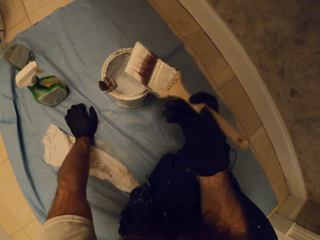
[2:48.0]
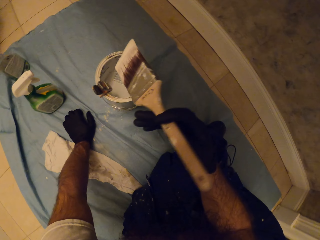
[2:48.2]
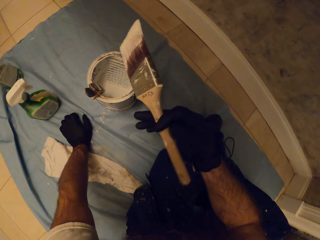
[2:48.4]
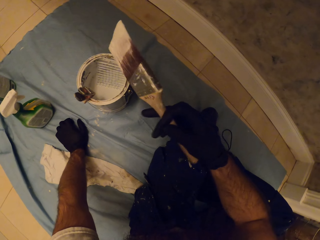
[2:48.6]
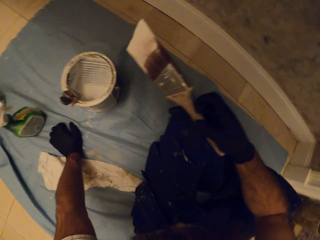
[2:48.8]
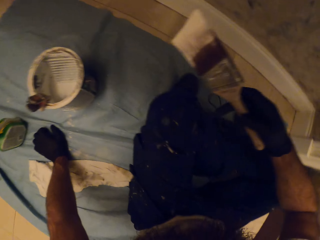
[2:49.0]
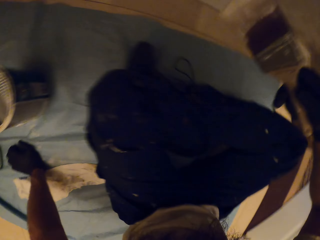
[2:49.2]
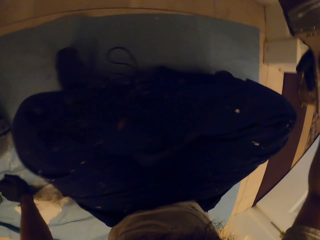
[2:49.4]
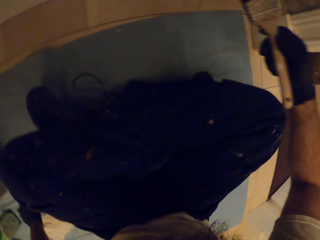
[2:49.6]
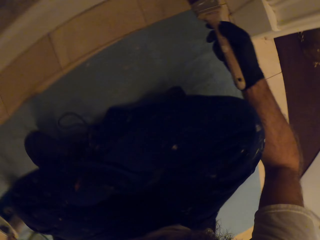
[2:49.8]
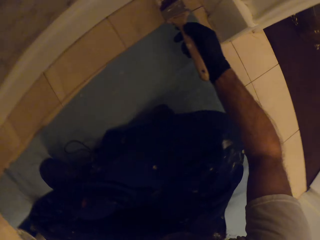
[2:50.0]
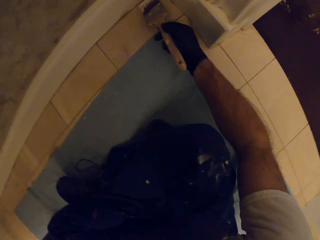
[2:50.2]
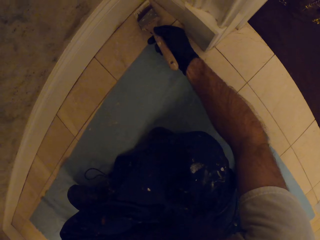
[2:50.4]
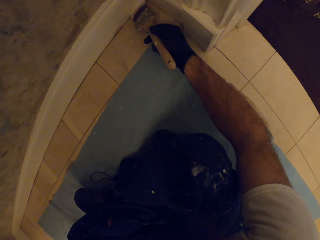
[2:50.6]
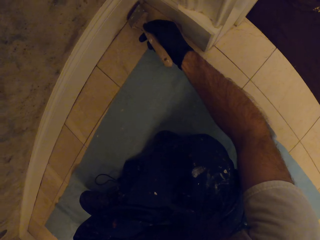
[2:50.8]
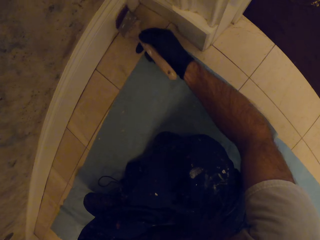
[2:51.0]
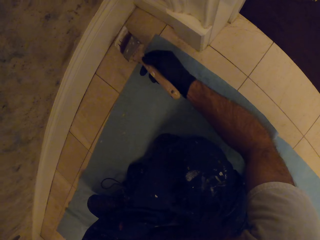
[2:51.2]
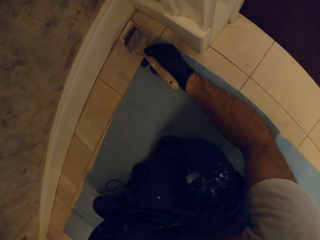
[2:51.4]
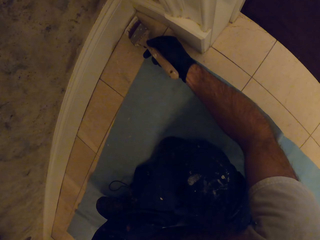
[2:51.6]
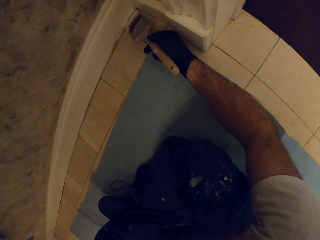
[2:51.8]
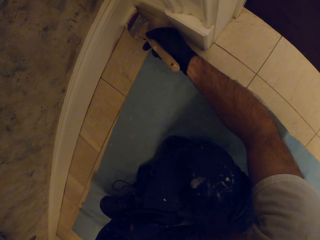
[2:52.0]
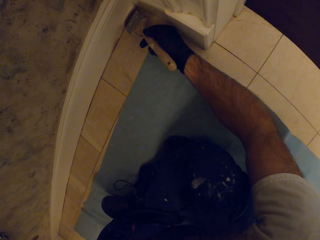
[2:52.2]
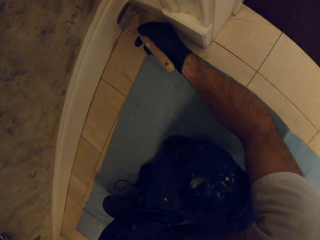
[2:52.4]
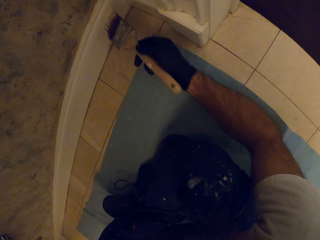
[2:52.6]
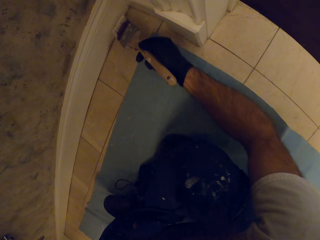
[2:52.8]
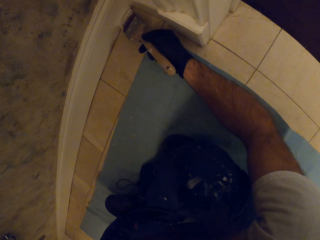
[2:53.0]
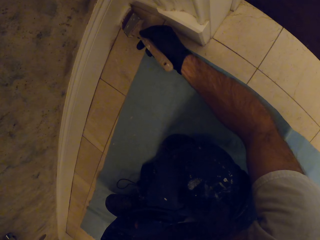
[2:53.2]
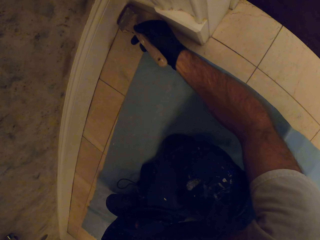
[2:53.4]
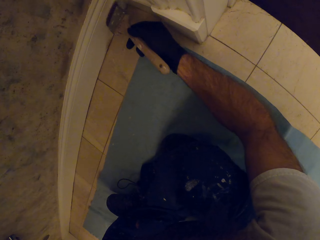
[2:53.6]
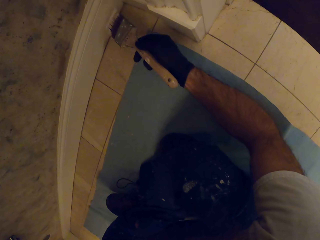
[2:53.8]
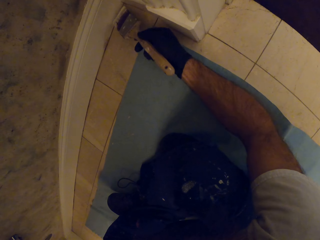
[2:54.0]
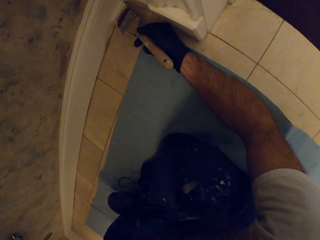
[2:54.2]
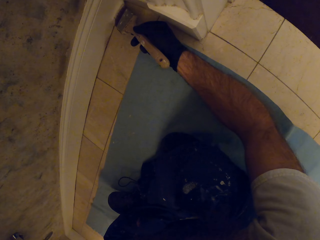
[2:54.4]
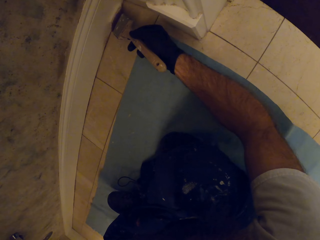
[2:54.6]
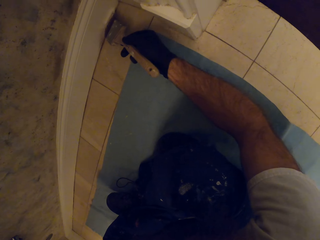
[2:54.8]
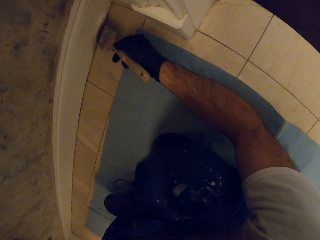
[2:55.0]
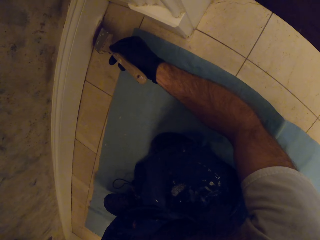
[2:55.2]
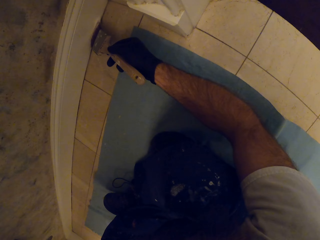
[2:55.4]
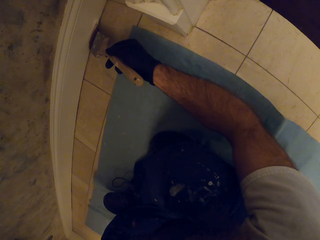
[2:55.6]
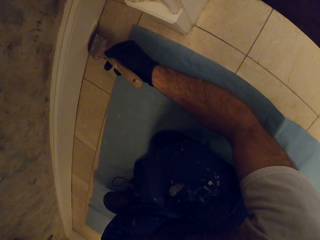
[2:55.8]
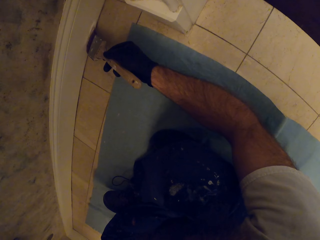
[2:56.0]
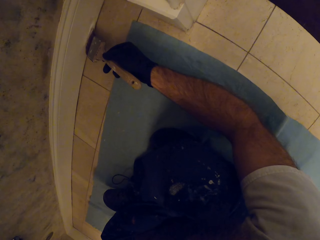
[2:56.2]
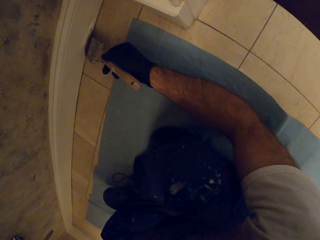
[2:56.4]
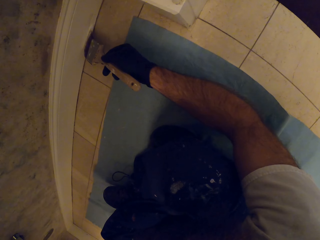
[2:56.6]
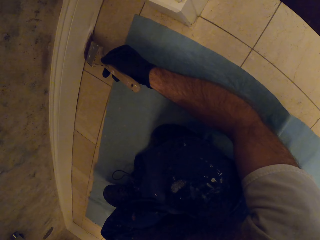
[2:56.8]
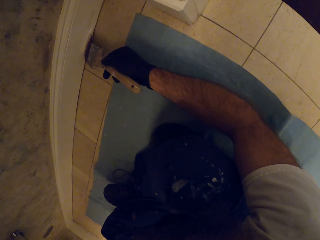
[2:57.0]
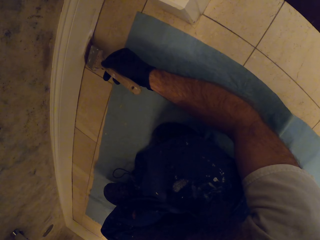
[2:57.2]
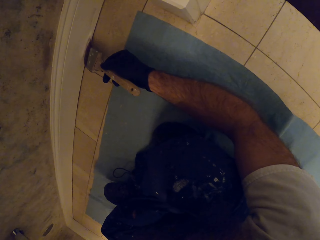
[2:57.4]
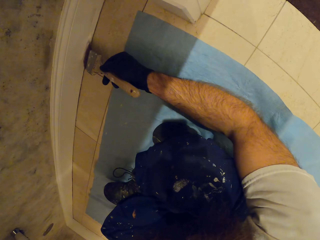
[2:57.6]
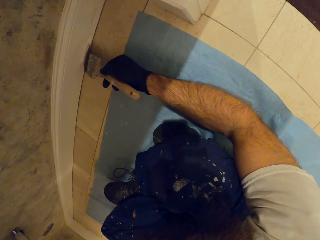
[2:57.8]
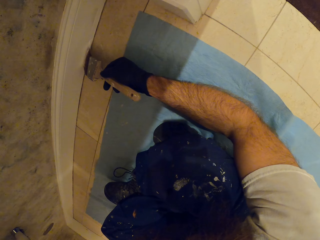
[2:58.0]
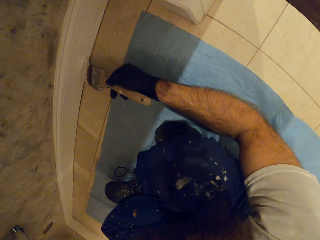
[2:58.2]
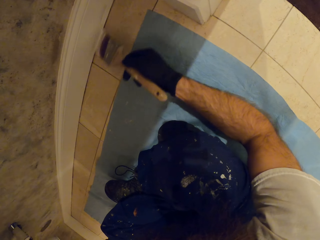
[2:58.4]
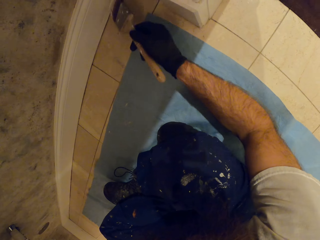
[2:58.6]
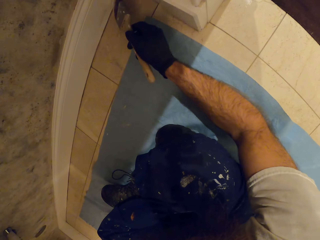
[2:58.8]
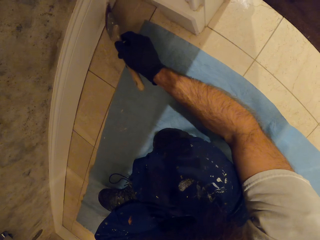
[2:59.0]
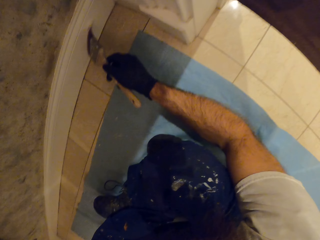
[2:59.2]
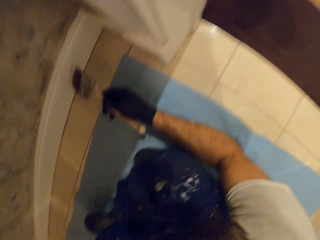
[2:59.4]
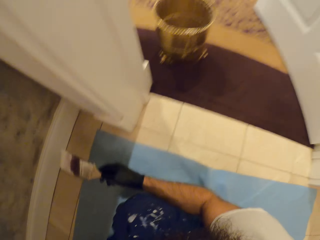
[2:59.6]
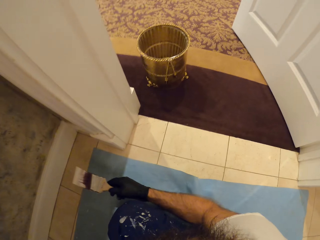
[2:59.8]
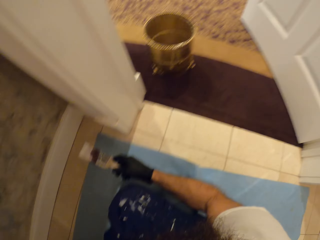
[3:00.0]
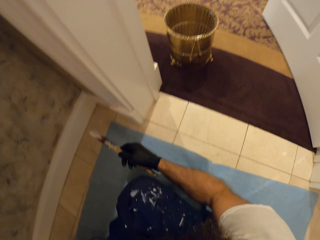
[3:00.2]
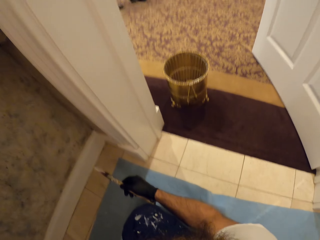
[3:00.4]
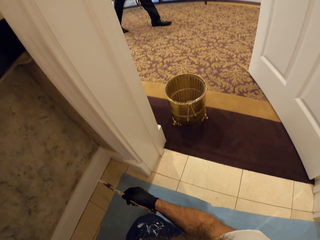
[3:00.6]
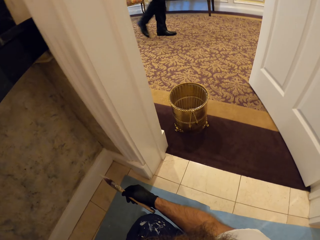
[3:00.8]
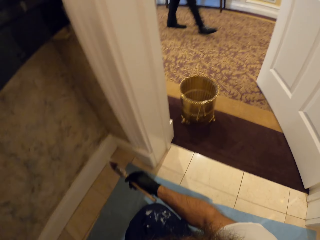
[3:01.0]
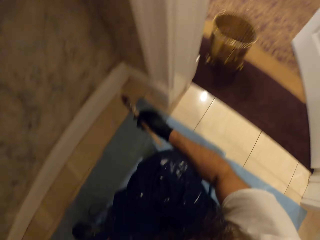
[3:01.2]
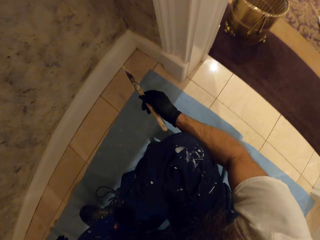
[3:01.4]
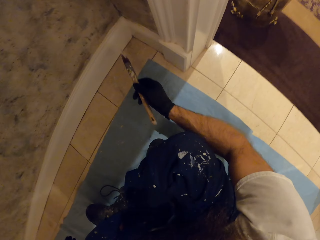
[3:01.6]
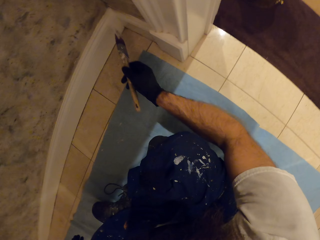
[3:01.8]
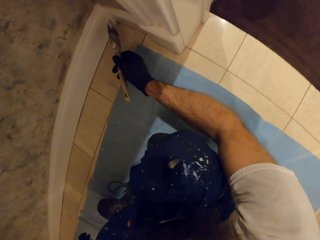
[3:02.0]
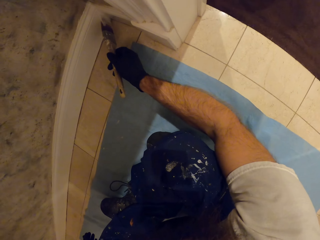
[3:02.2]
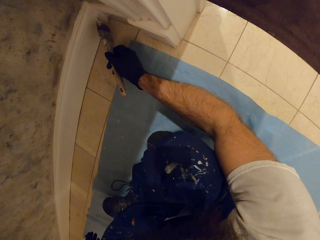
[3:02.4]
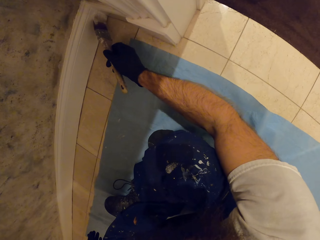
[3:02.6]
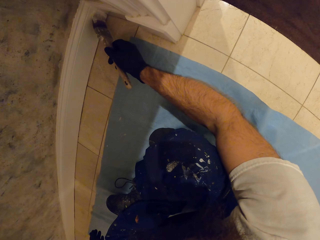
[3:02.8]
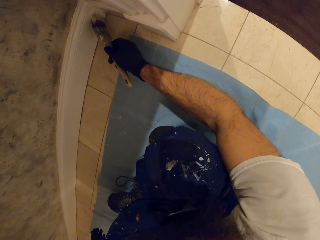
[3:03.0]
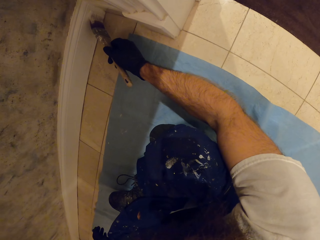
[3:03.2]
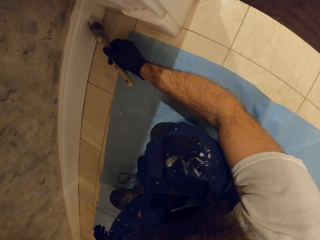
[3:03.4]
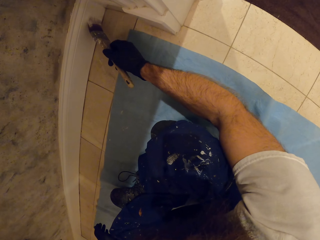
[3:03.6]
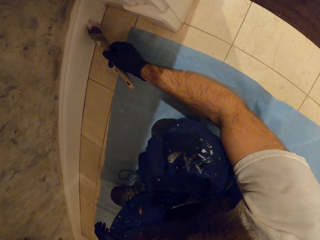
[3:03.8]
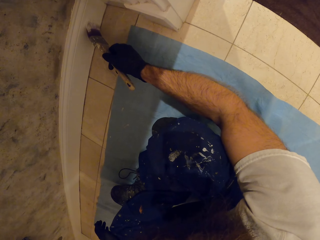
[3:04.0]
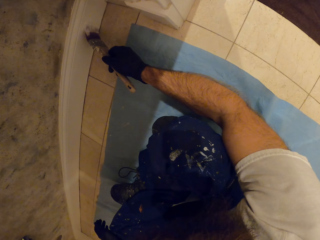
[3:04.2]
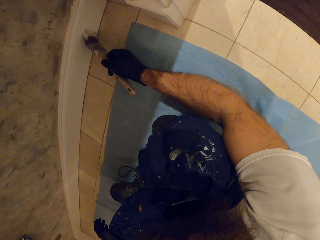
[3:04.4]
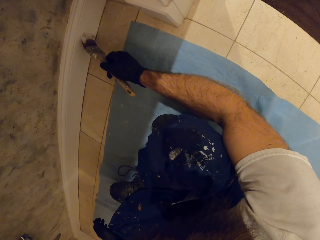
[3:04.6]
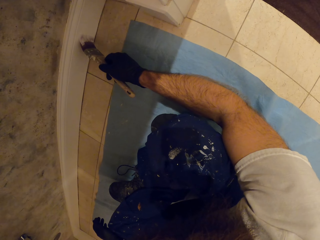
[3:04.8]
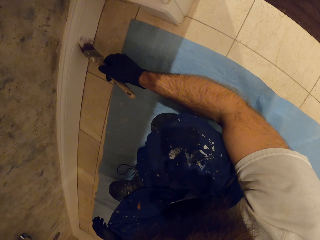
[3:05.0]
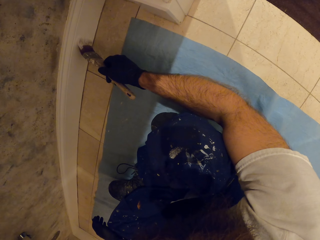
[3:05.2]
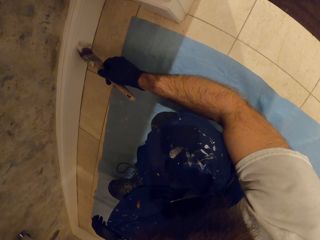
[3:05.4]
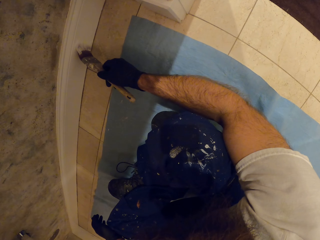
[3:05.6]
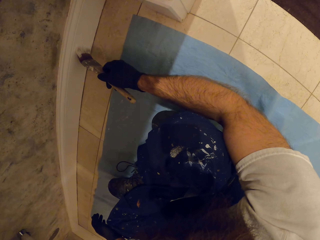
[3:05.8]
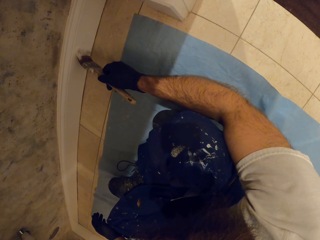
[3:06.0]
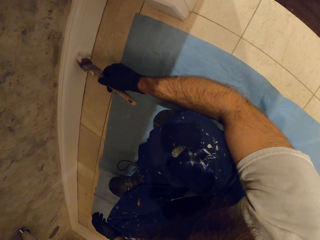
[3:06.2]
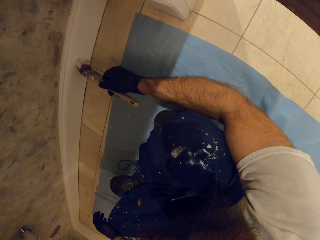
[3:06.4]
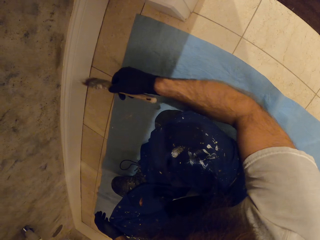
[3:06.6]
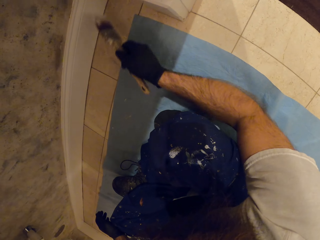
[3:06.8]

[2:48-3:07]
The camera wearer paints the wall with the paint brush in his right hand. He puts on the light. A person walks around the house. The camera wearer paints the wall.

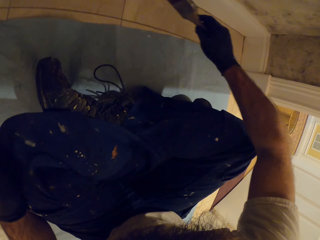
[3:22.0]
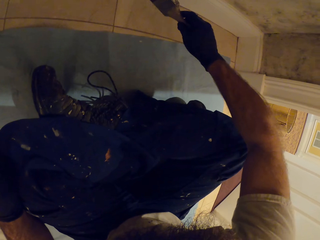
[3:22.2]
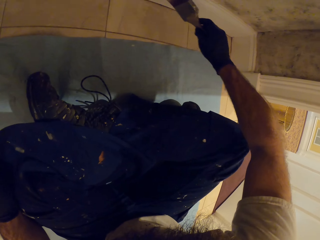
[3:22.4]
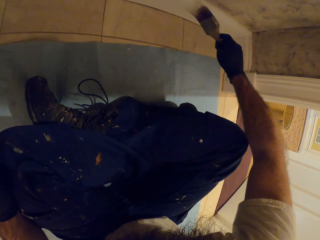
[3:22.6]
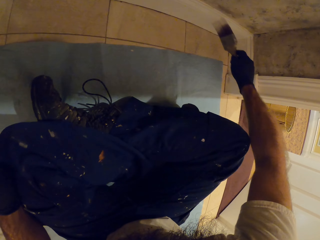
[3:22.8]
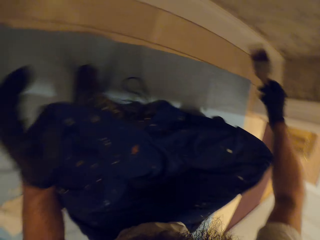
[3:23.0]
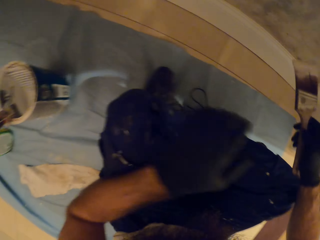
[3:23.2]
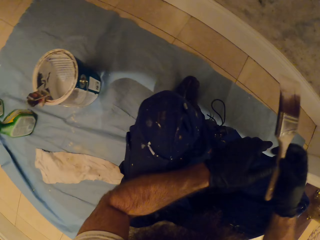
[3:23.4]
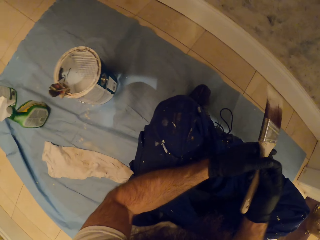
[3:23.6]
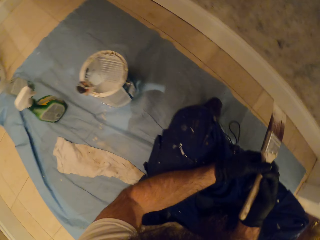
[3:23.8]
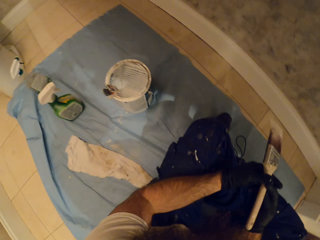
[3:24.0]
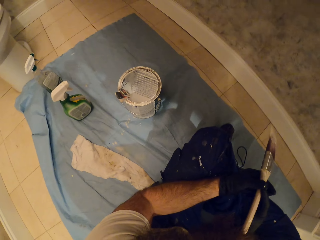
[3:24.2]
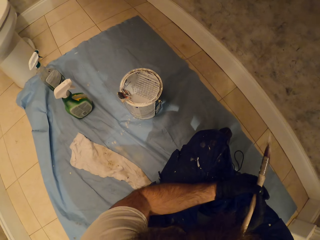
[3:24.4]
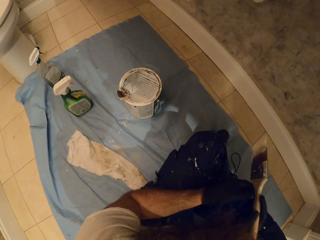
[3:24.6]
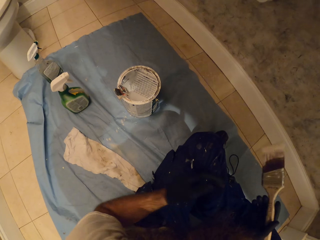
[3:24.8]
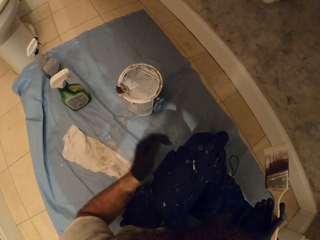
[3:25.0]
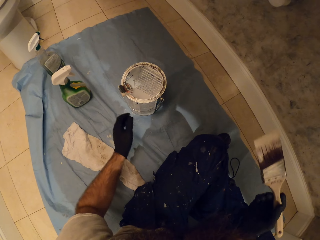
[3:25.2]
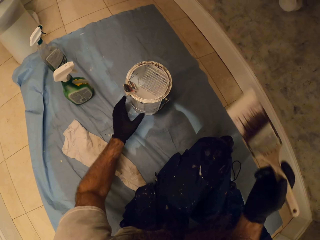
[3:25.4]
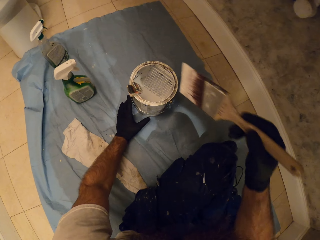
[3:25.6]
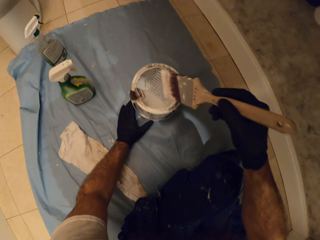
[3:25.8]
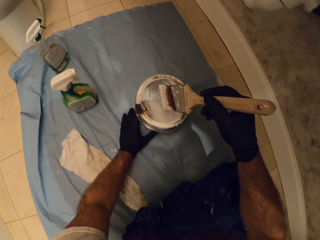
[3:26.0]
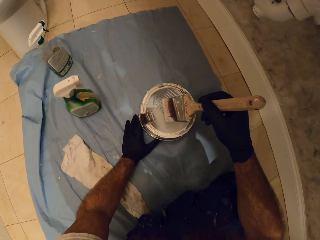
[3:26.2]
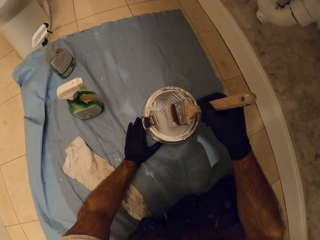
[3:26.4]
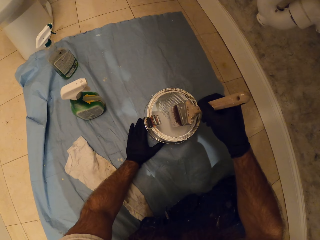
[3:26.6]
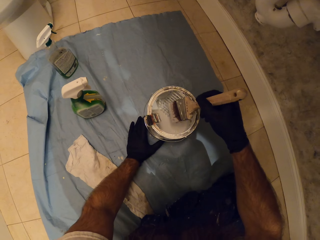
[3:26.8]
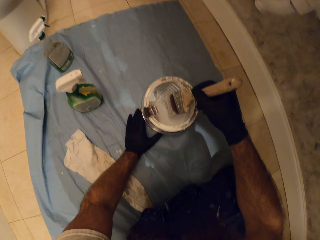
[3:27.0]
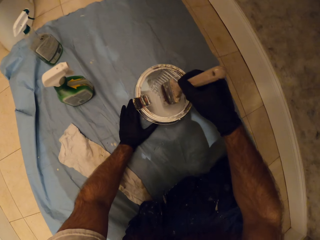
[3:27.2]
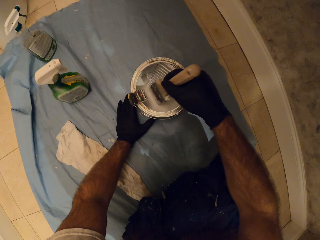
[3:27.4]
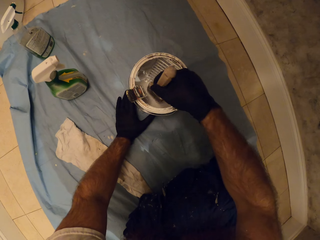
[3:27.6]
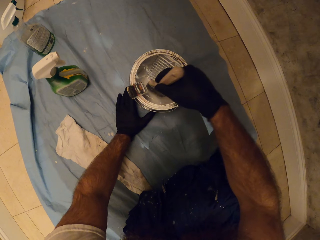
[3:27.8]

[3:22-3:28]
The camera wearer turns the paint brush in his right hand with his left hand. He holds the brush with his left hand. He holds the brush with his right hand. He dips the paint brush in the paint can on the floor with his right hand.
